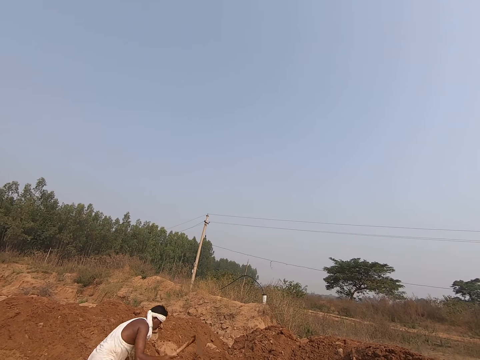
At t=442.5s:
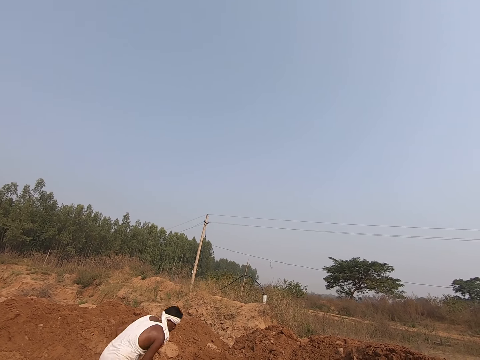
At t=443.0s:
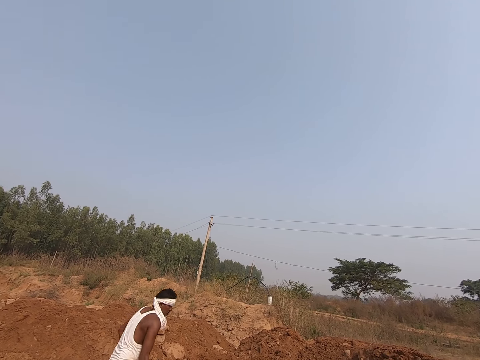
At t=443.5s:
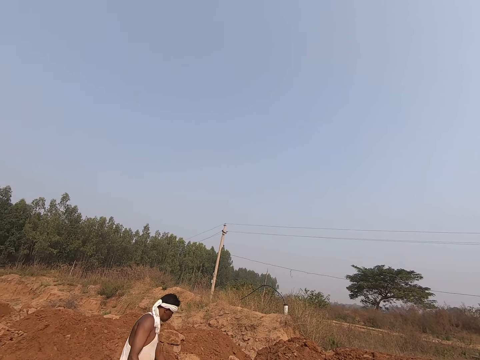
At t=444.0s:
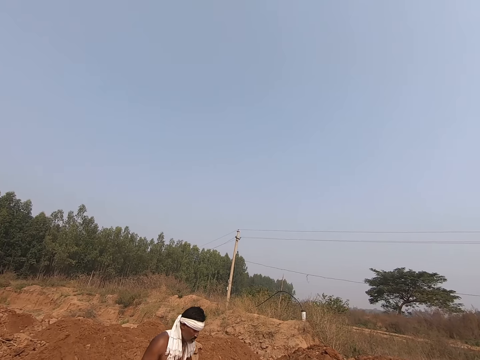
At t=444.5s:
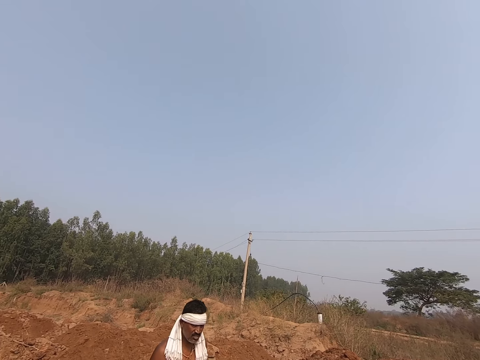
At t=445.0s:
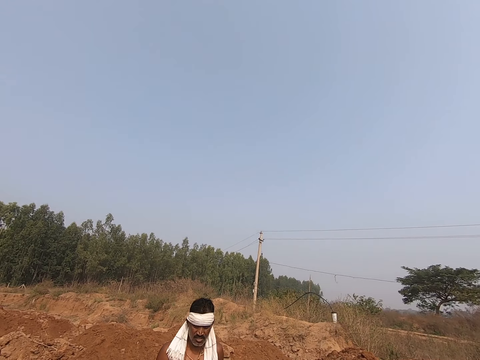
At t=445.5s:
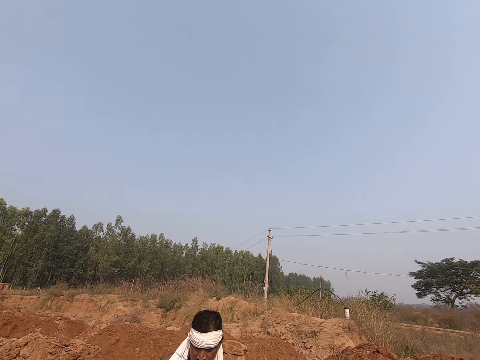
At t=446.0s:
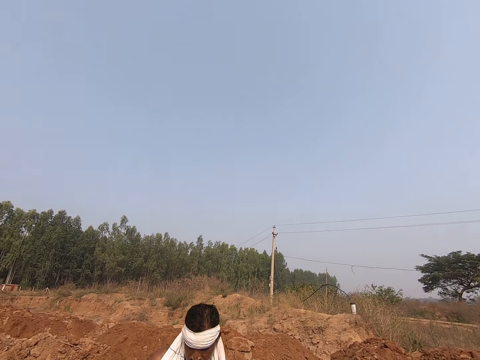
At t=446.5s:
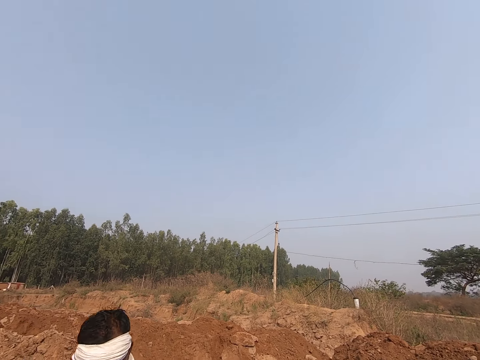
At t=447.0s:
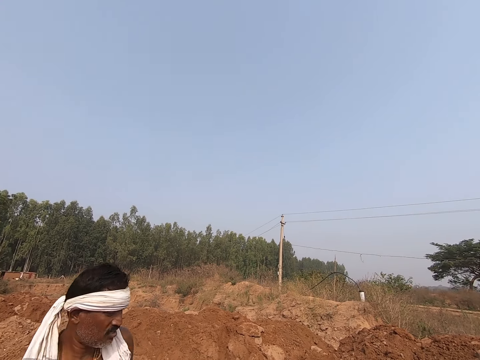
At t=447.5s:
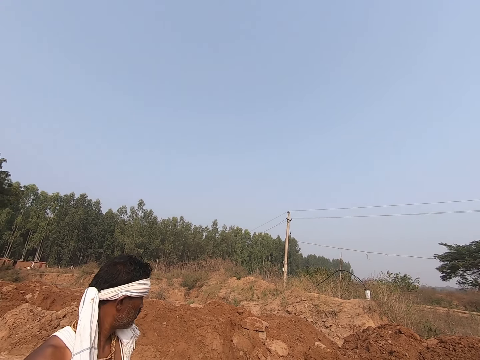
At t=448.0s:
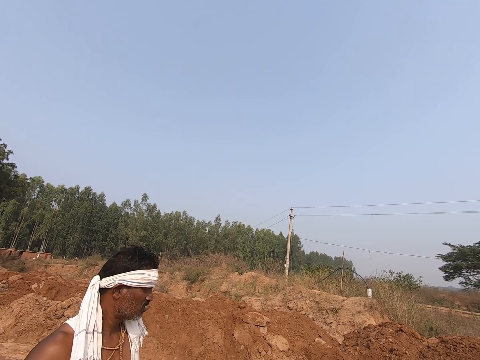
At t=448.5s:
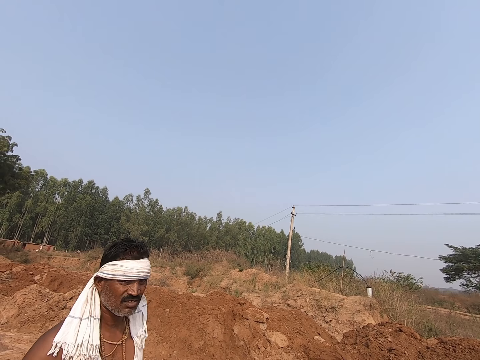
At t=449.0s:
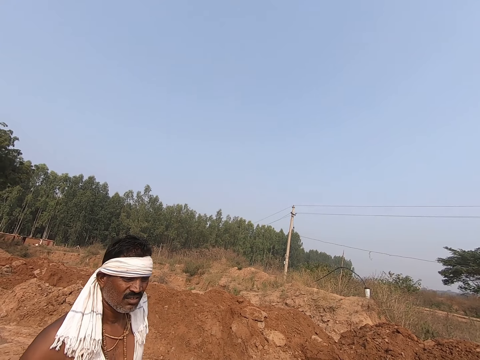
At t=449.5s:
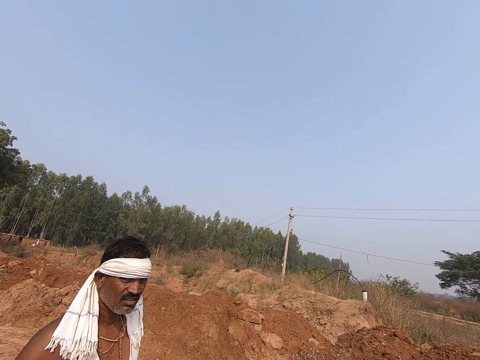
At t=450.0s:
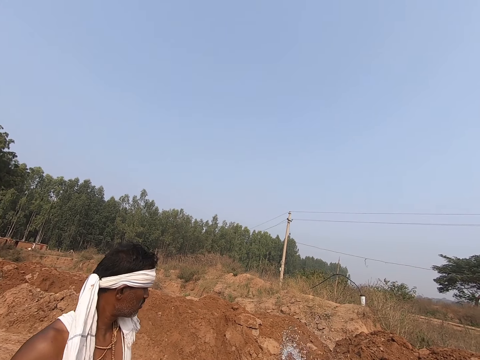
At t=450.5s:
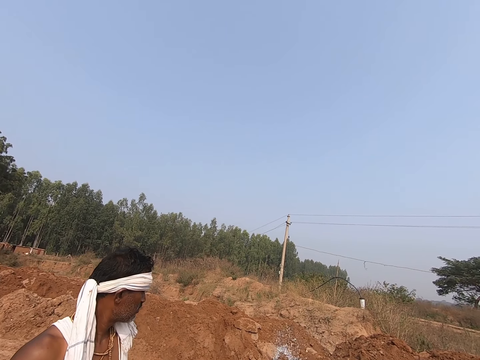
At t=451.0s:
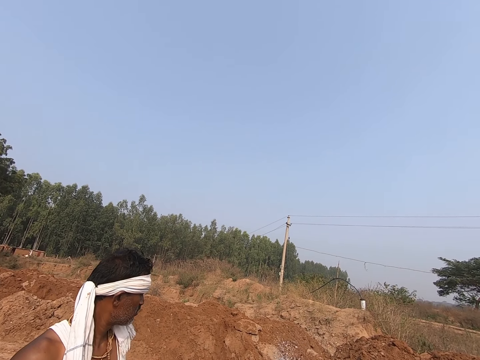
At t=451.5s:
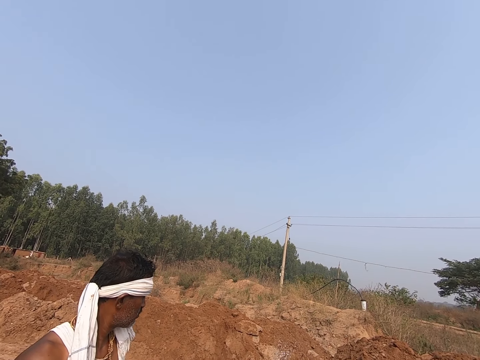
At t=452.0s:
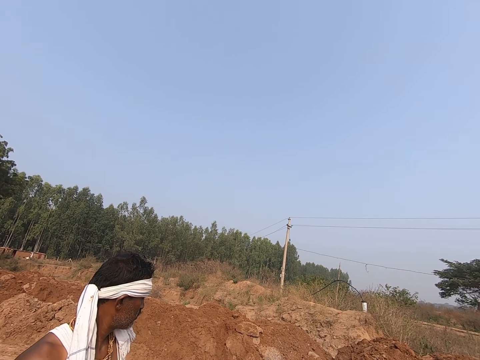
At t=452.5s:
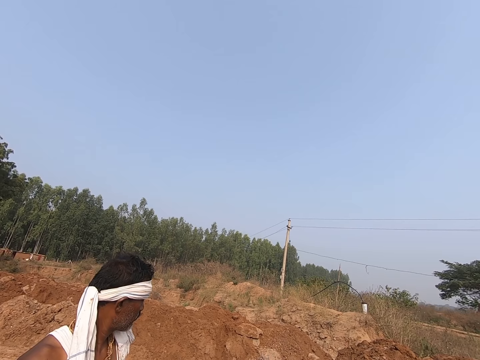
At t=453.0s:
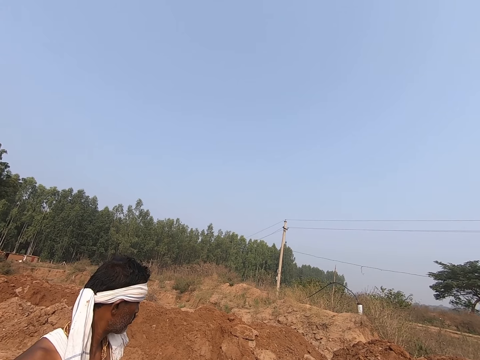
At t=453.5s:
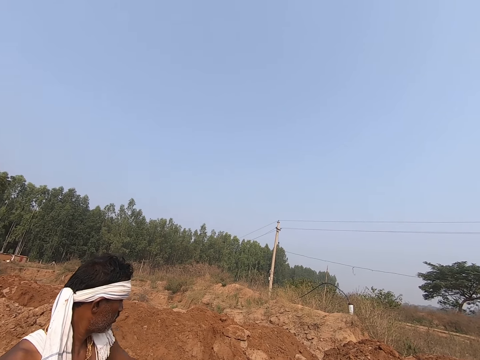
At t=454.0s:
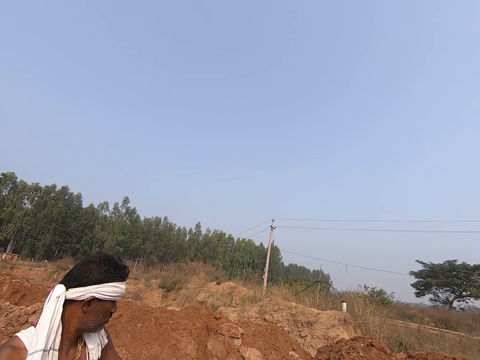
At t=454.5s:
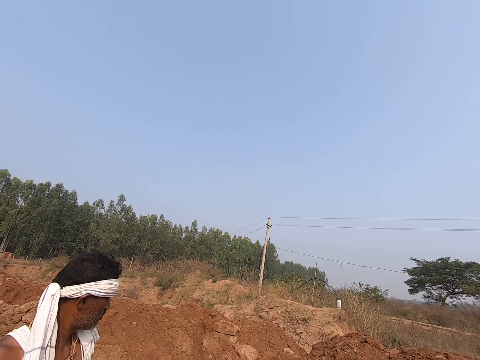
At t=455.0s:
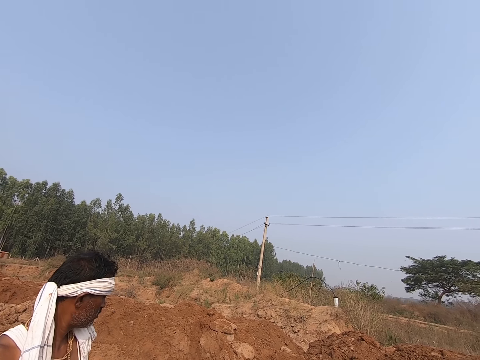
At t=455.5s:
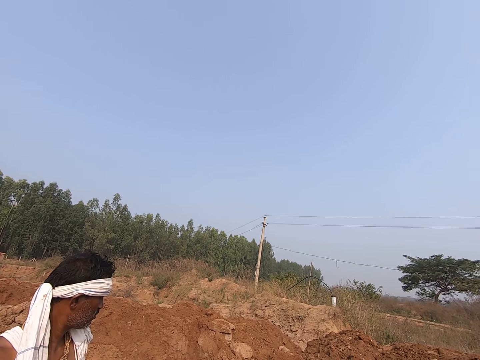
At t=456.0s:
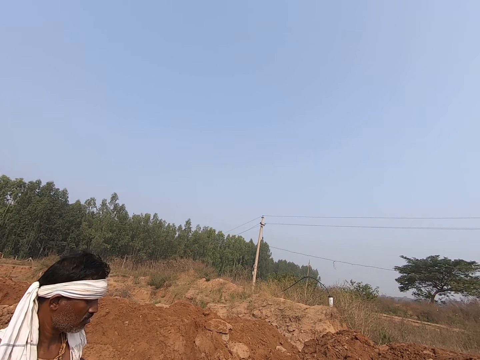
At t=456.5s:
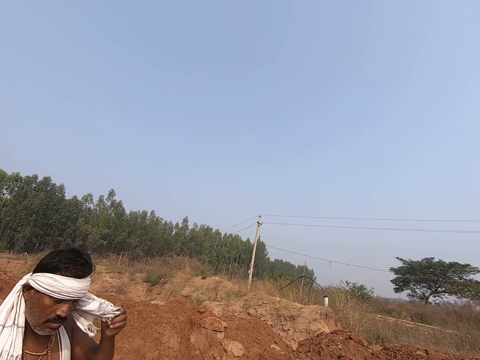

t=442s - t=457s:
The camera wearer converses with a man. They stare at the man.

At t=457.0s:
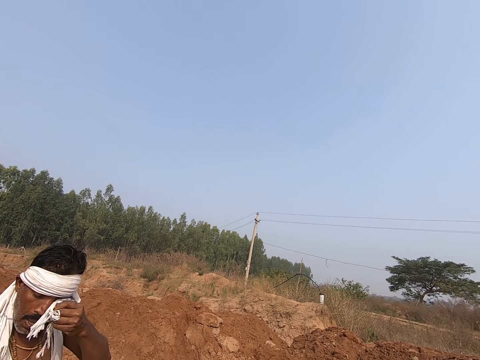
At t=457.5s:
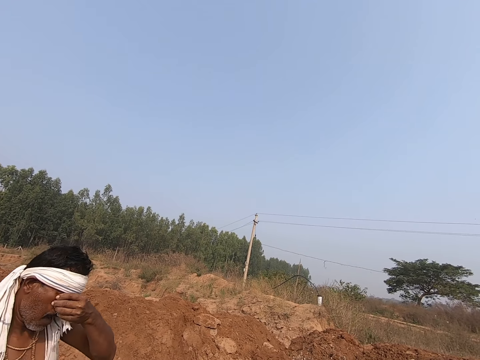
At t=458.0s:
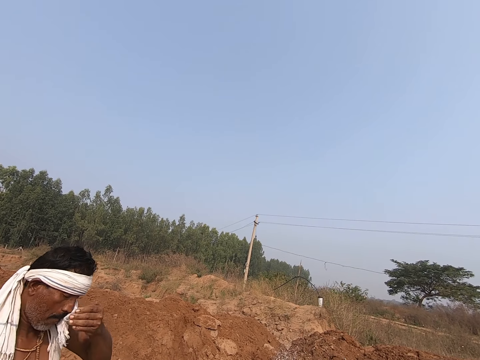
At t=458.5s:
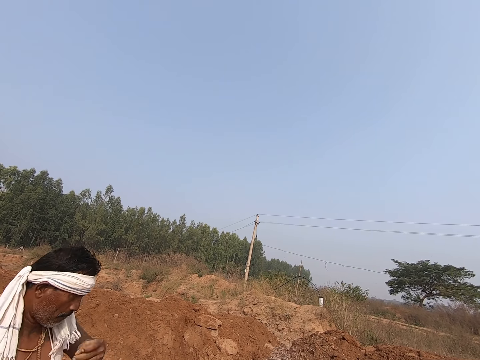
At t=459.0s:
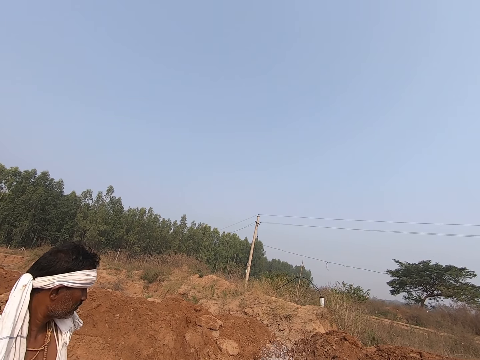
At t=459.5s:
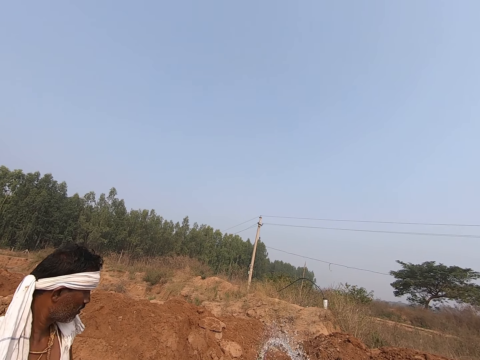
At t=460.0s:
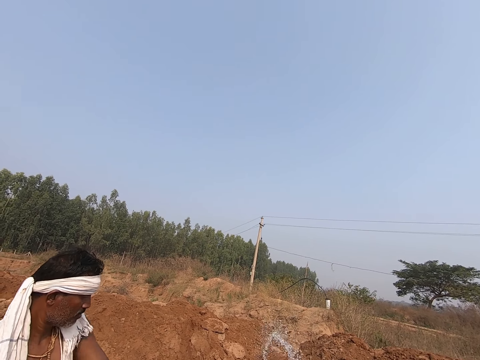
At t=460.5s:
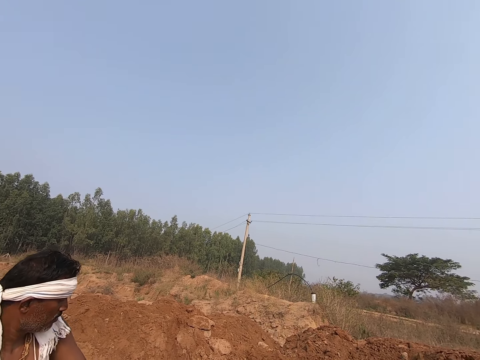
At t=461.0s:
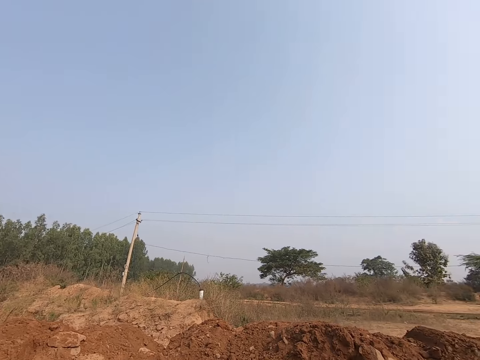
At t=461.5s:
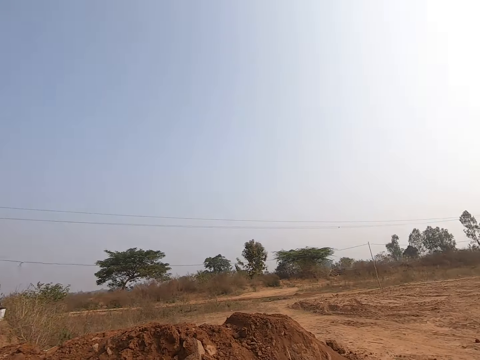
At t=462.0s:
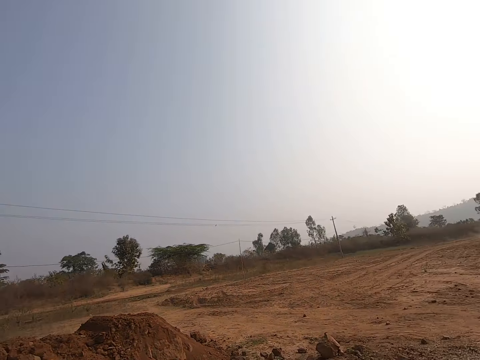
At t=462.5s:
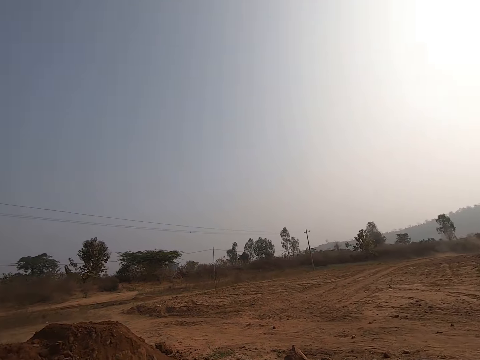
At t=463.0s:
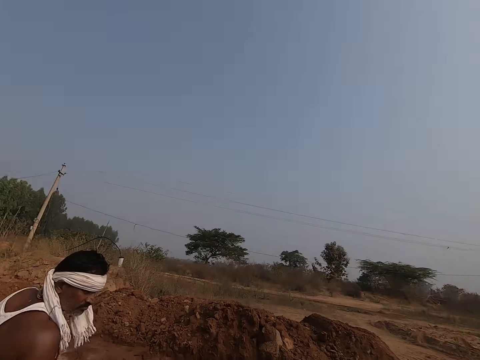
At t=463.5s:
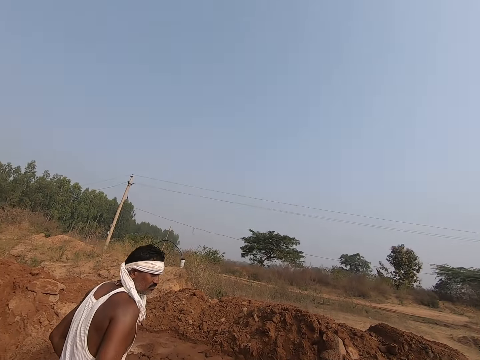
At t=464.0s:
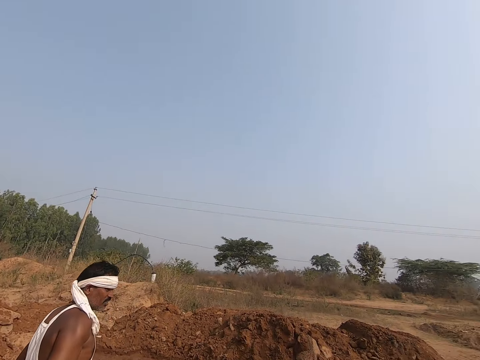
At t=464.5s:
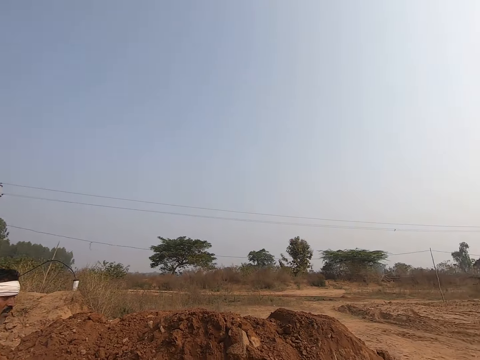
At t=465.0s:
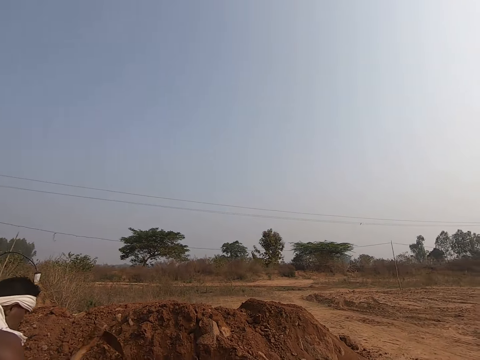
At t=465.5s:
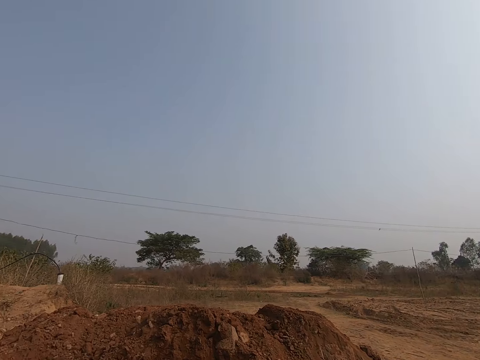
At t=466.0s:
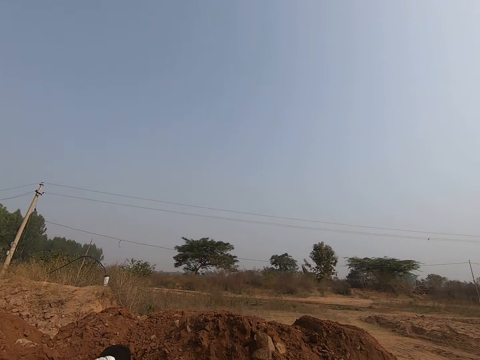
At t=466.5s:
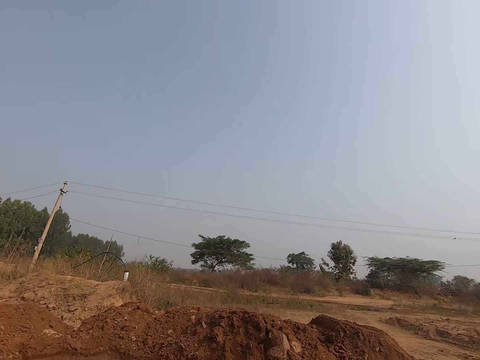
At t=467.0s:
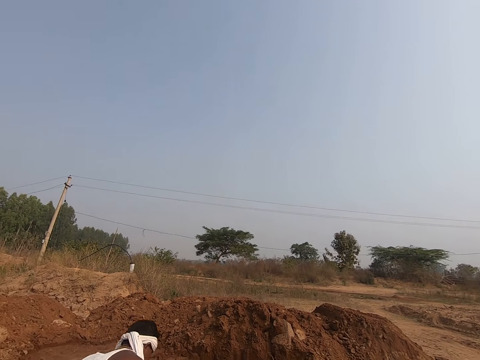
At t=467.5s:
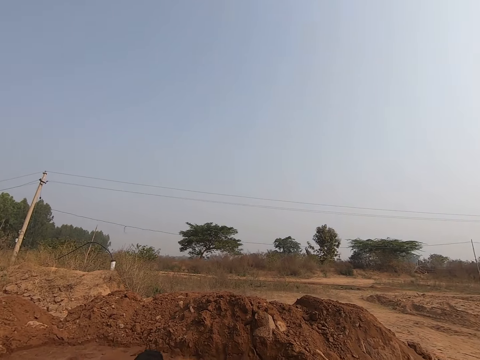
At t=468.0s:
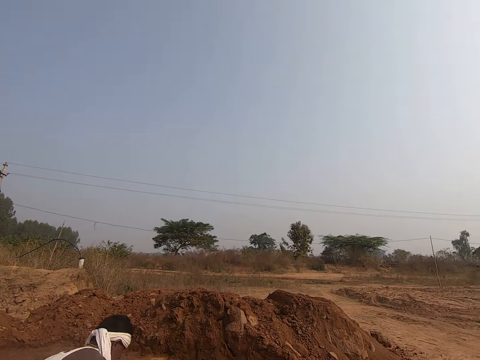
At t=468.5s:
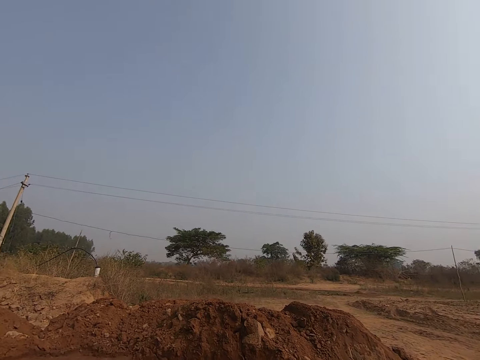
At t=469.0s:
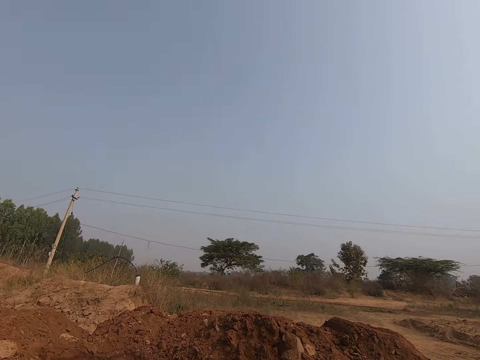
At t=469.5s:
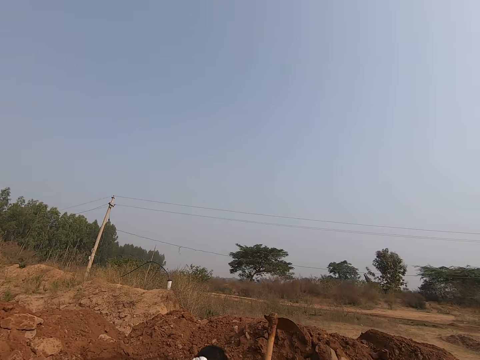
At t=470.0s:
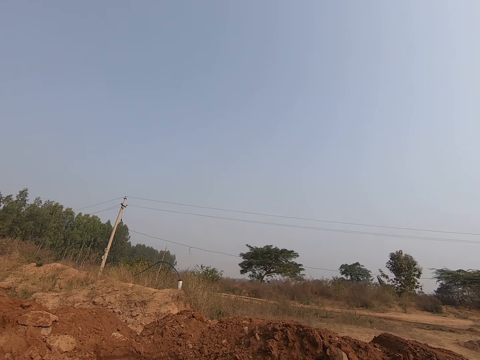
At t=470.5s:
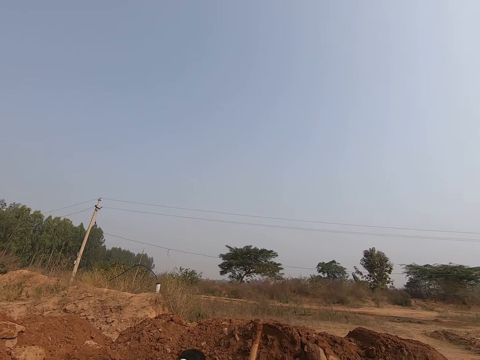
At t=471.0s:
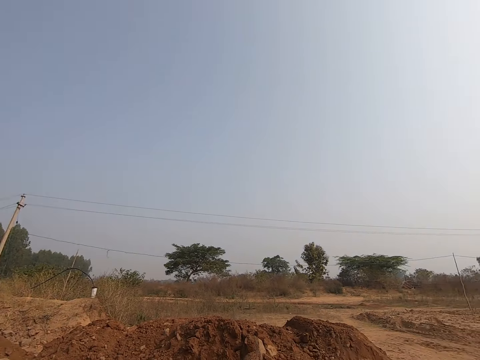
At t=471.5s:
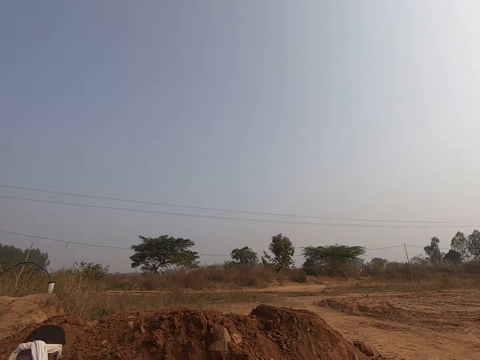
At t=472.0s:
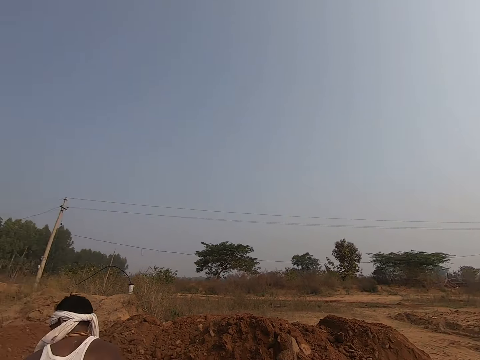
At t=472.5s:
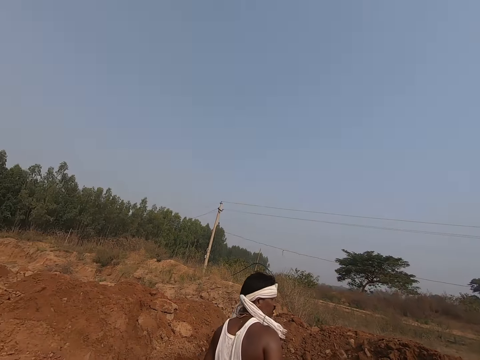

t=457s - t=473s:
The camera wearer looks around. They look around the construction site.
